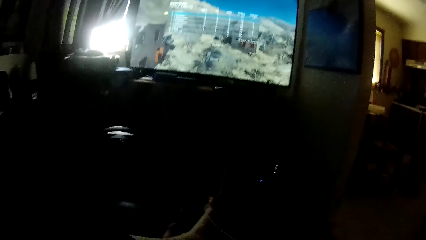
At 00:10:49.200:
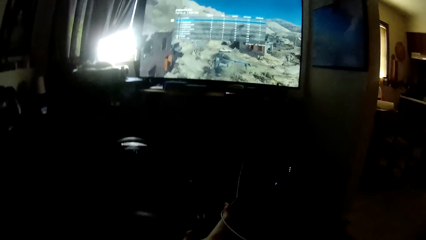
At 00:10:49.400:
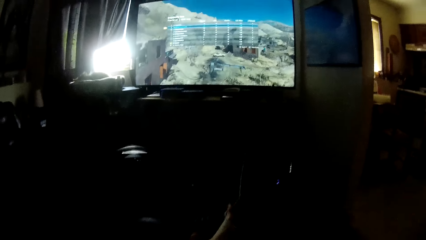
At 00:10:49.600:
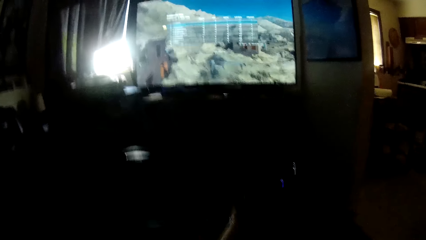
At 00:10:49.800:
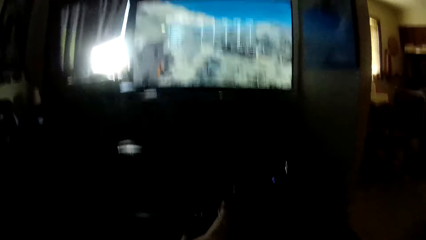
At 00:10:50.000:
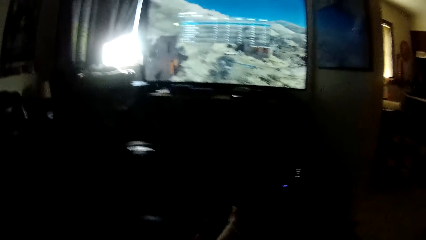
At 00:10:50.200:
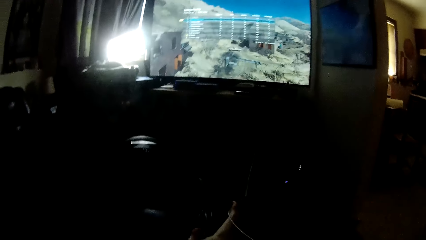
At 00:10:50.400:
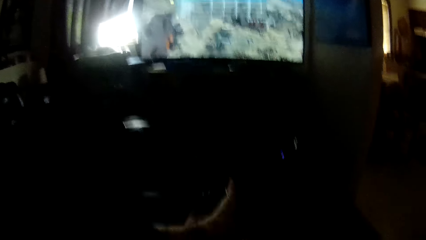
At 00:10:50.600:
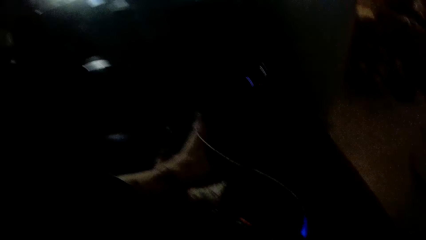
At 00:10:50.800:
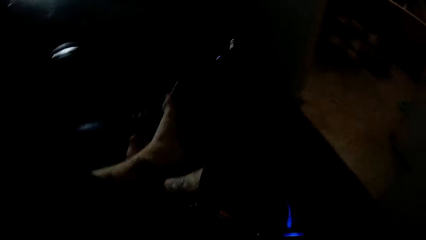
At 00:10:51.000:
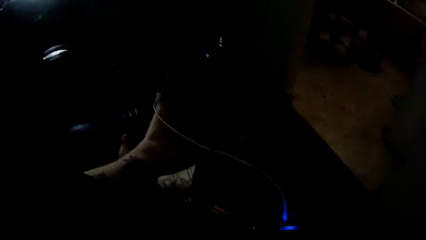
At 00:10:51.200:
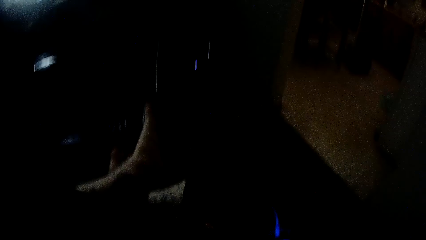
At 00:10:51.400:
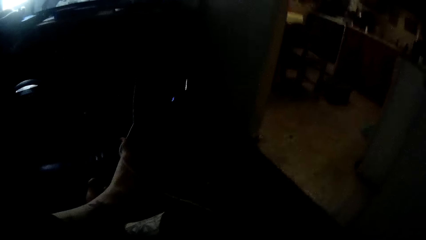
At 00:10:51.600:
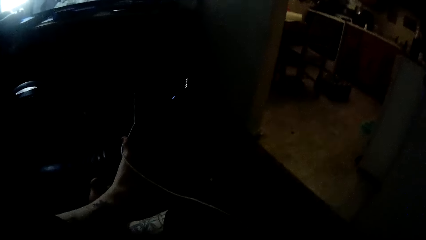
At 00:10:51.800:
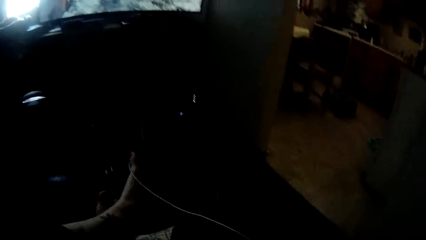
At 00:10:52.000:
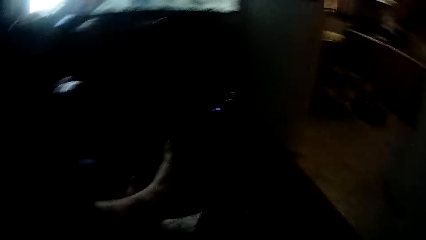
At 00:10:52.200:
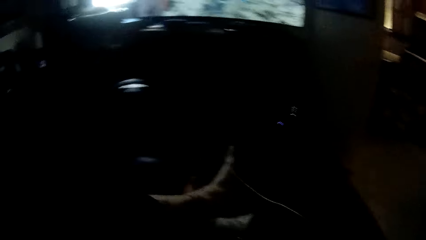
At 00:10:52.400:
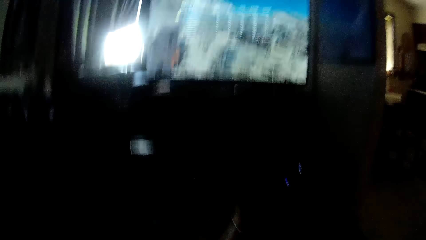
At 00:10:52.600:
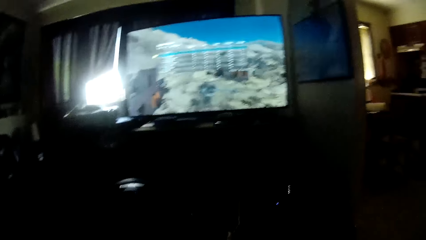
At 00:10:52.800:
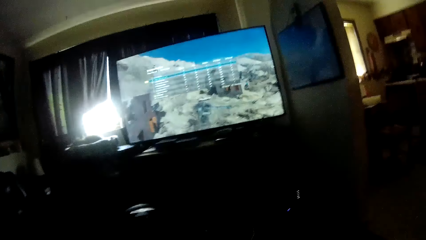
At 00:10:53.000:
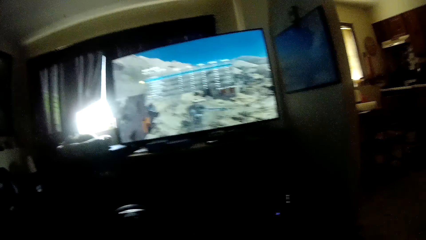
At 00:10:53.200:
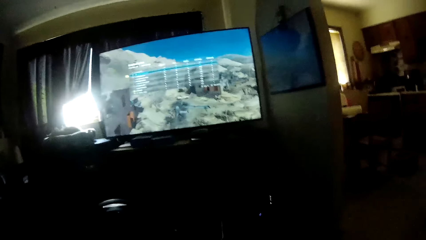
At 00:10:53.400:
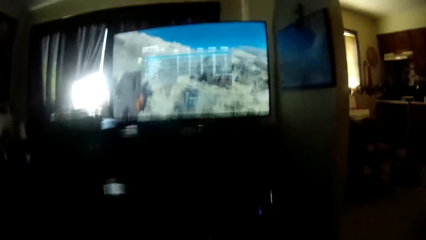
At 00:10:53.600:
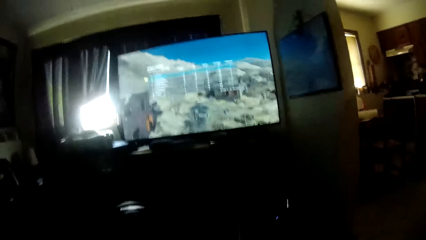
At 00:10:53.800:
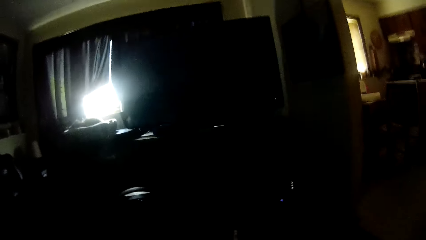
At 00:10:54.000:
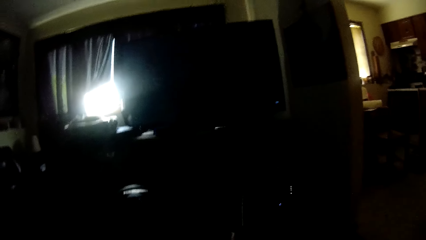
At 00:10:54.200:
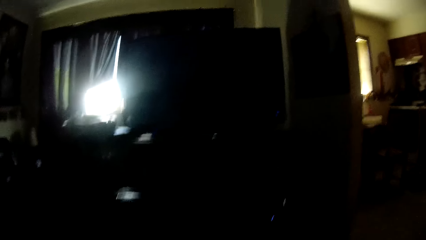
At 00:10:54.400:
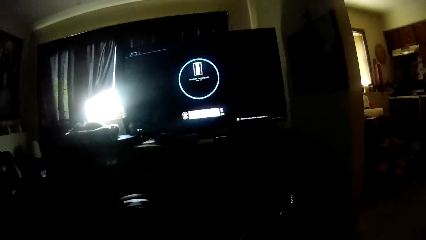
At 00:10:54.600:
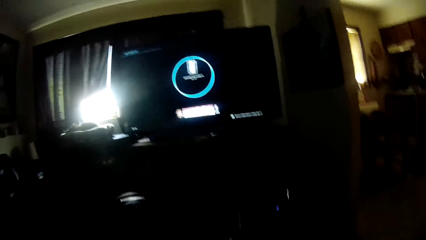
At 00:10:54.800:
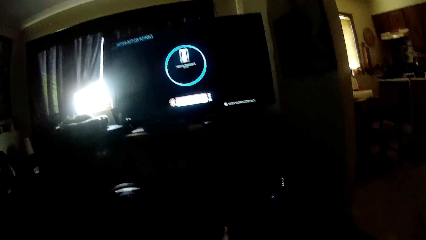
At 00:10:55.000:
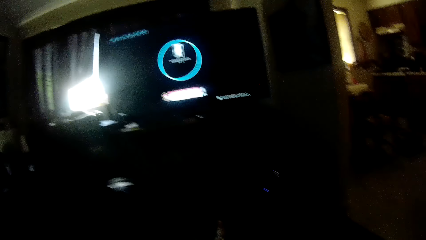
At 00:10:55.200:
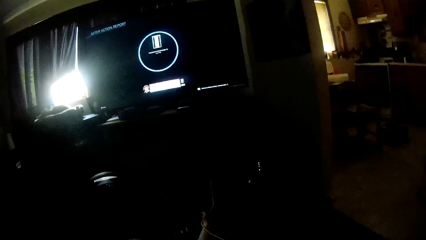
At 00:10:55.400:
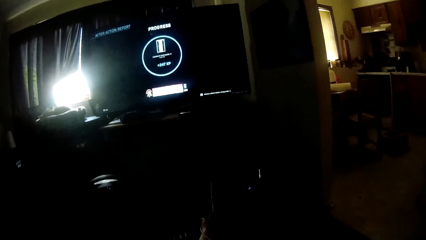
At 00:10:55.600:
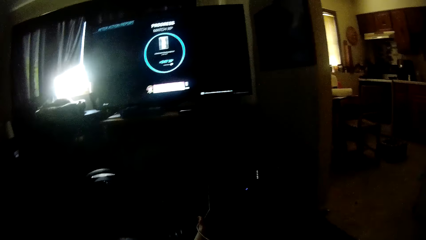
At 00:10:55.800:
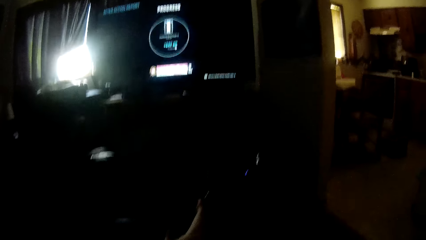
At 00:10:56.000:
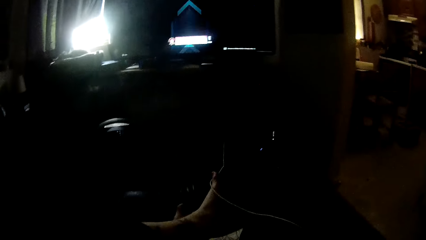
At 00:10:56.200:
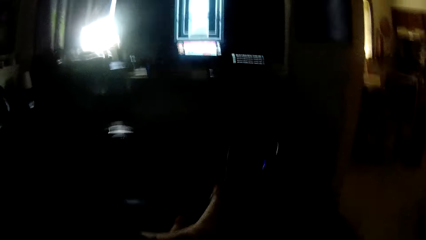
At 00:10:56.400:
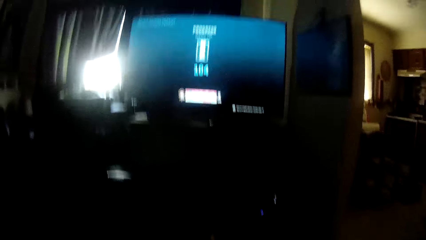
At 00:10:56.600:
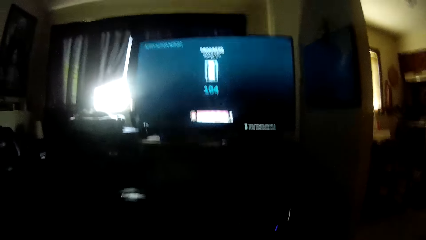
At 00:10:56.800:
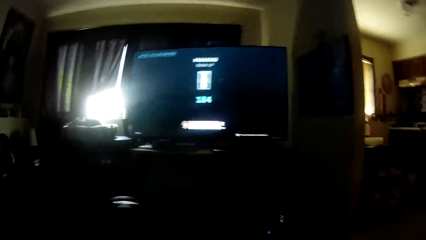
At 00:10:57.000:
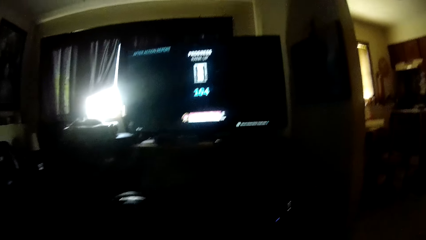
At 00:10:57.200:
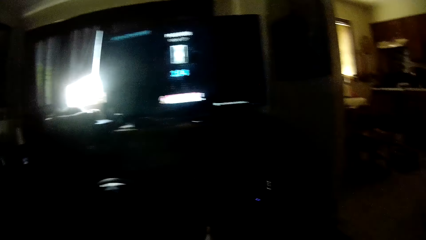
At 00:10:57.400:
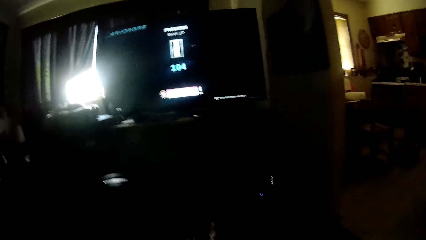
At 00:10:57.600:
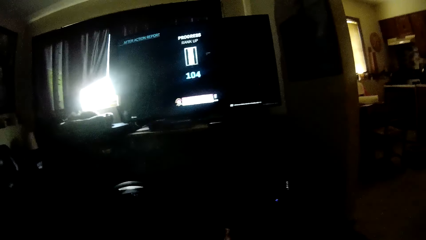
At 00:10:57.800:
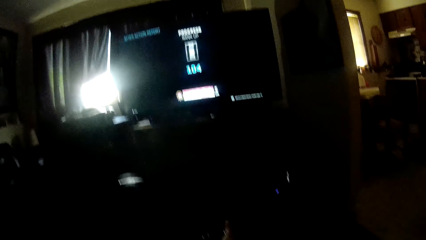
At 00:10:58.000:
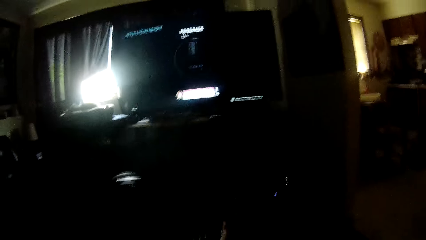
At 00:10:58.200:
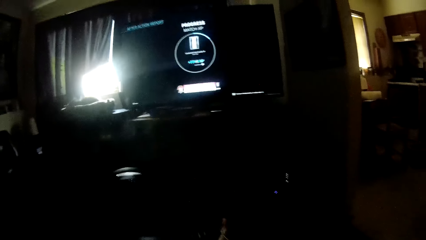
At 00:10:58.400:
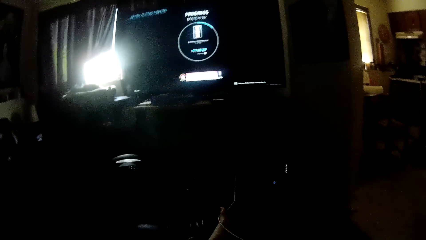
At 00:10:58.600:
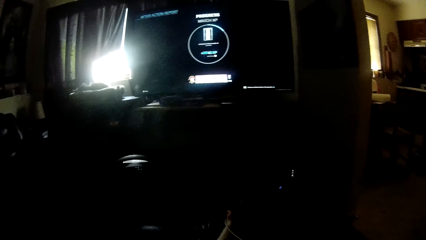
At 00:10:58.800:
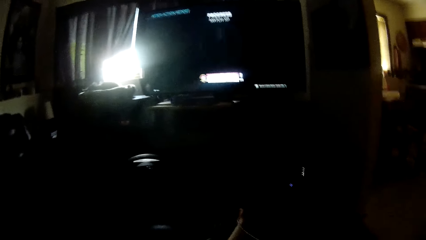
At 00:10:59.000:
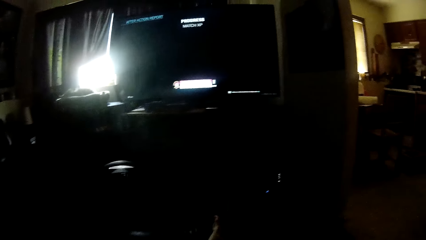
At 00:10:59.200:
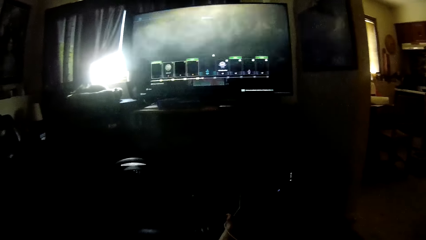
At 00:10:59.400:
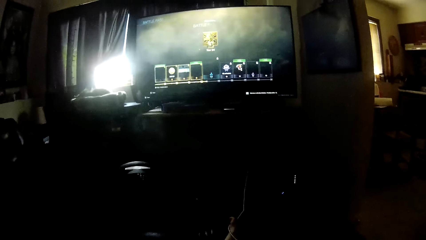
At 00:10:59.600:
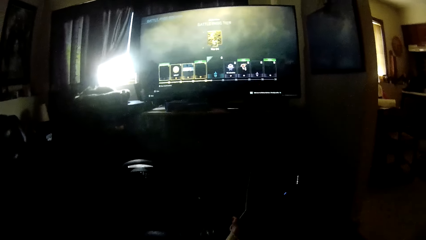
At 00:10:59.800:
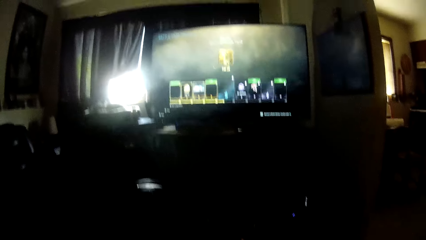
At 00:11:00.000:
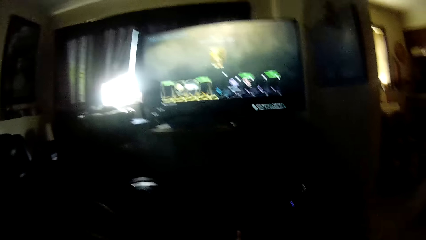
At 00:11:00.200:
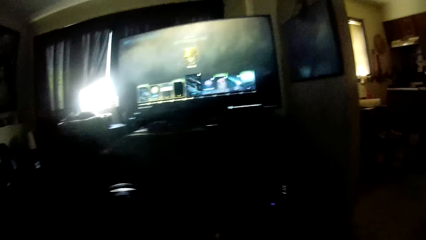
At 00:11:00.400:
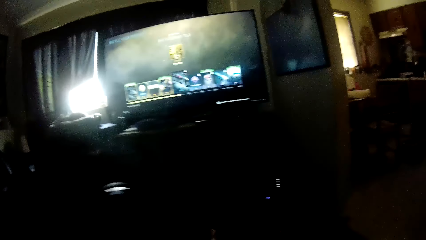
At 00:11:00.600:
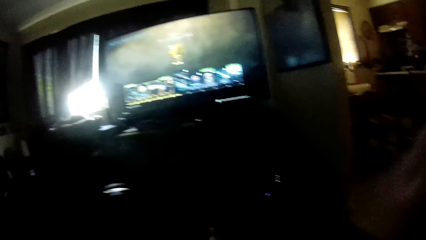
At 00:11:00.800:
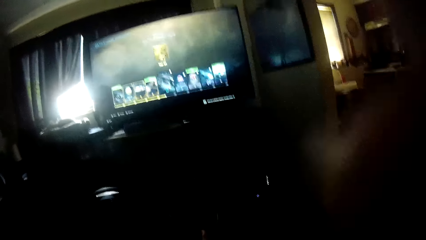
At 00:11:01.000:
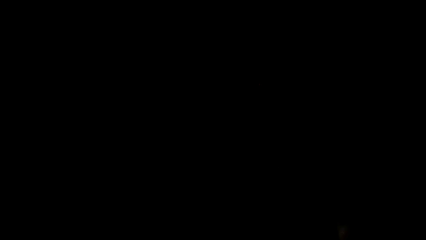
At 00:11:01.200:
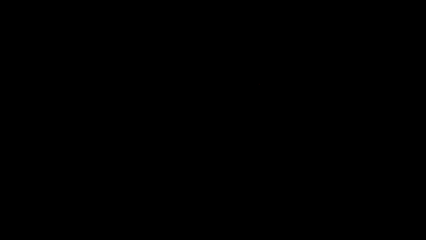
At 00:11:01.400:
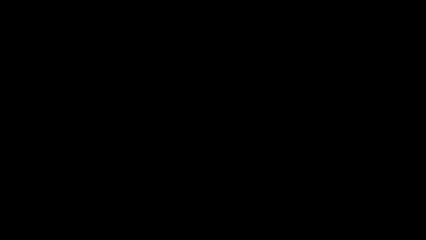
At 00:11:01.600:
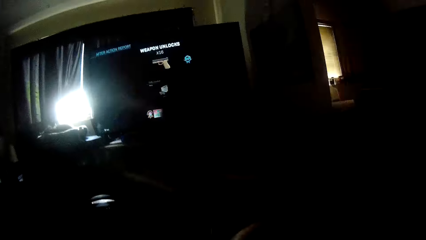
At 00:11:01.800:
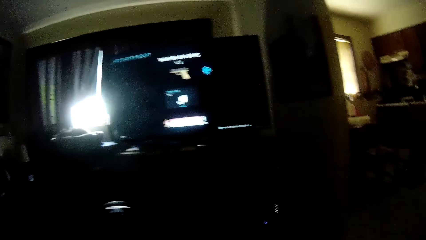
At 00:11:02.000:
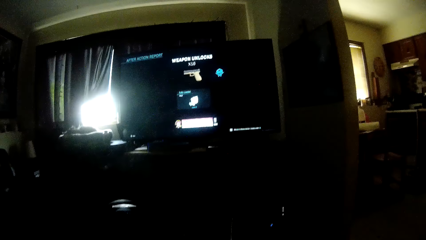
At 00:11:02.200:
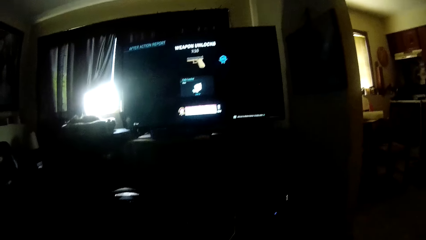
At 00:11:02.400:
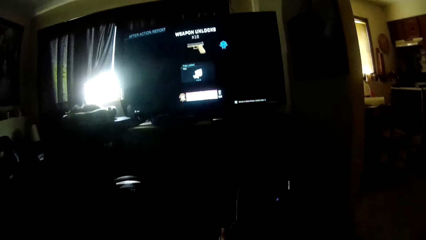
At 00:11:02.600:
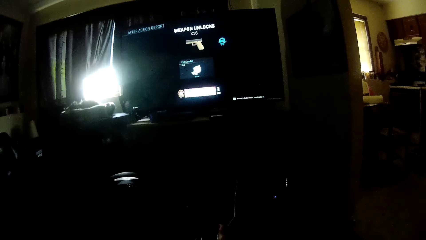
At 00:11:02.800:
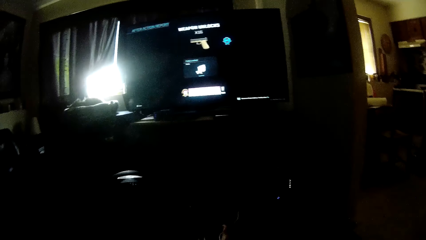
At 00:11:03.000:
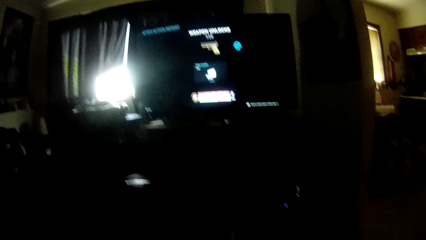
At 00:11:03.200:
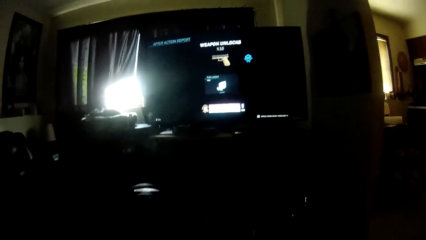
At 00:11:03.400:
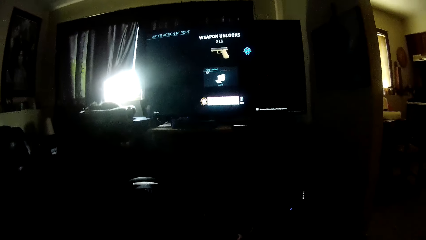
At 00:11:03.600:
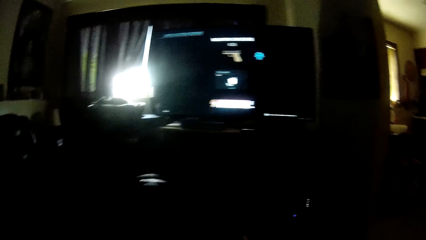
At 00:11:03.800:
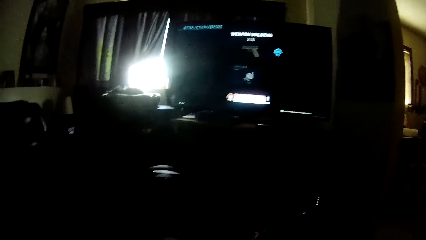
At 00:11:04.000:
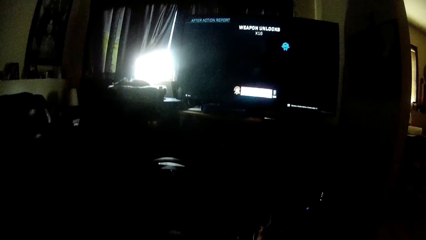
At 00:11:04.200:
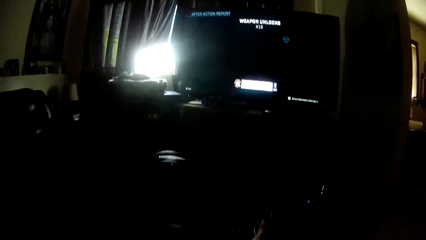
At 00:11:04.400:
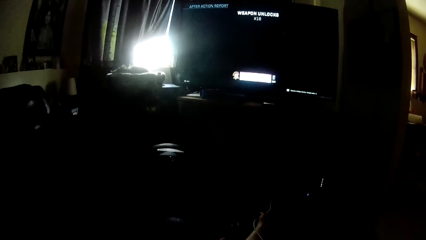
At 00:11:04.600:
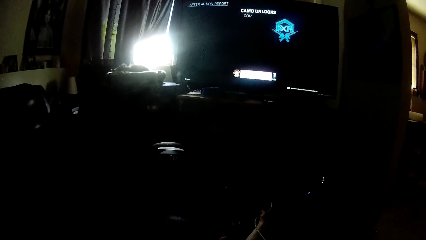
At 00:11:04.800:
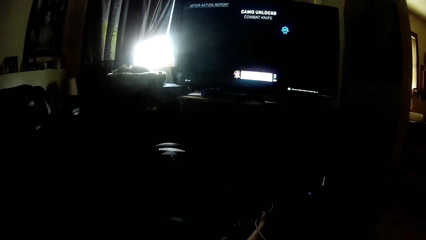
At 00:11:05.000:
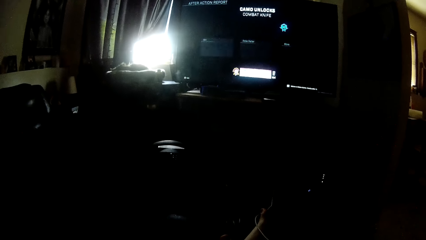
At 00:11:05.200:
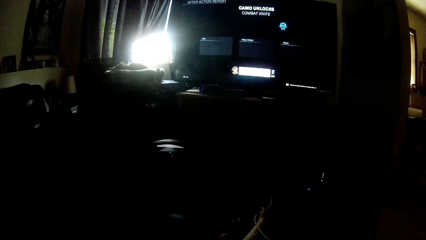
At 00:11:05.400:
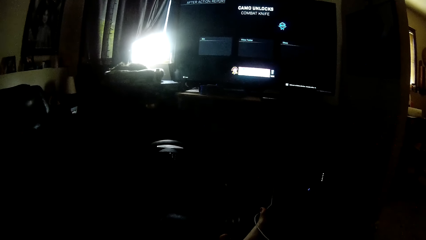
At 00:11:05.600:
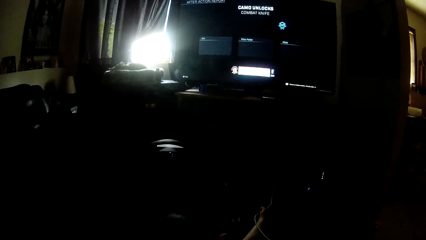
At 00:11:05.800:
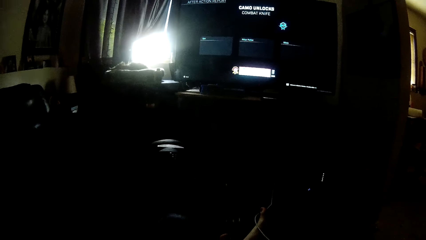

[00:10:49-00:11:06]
The camera wearer crosses his leg. He looks at the screen. He touches the camera with his right hand.
